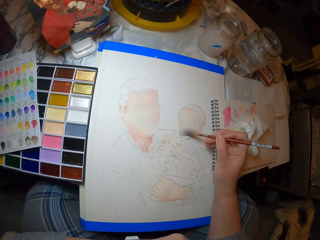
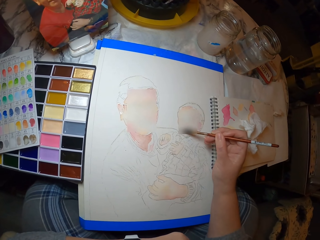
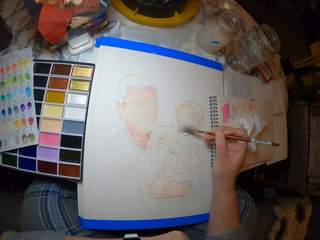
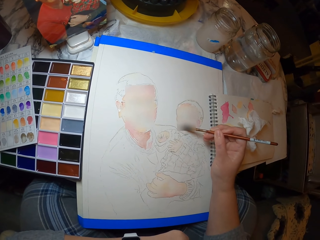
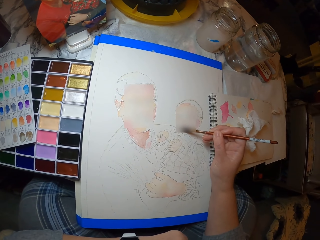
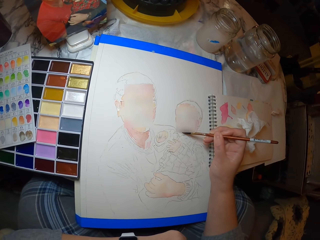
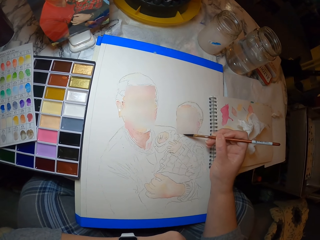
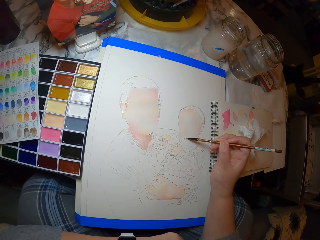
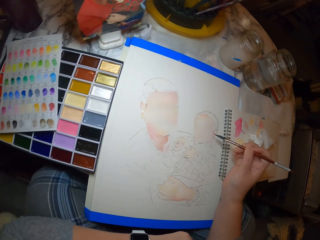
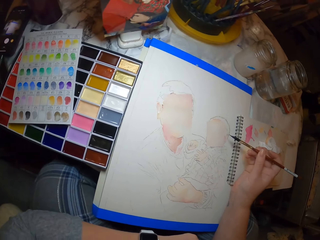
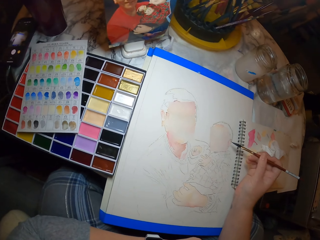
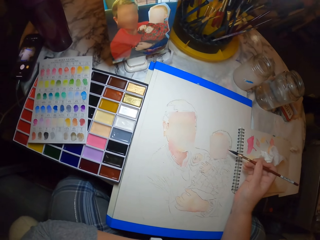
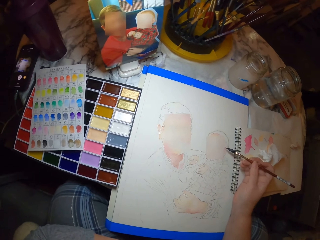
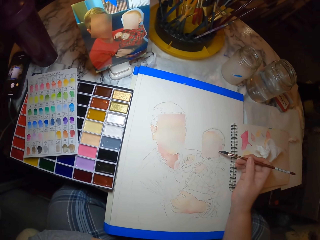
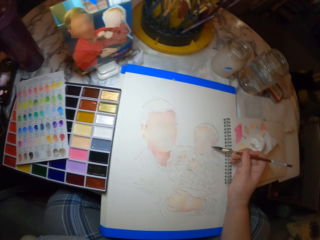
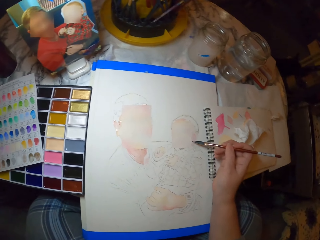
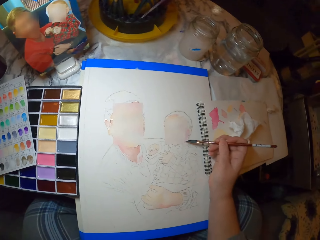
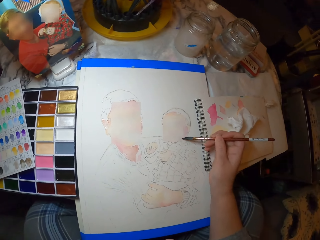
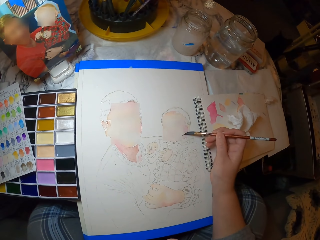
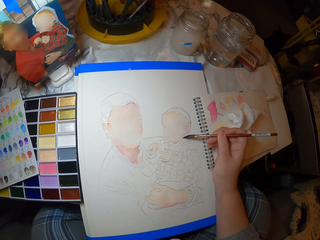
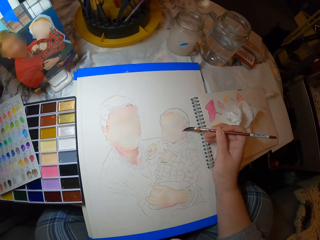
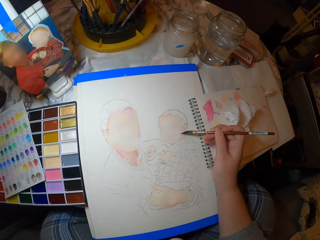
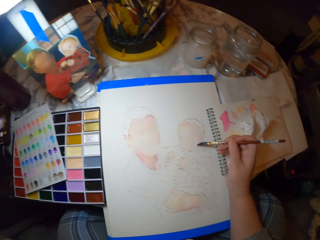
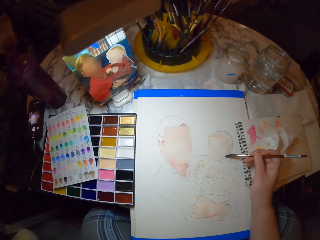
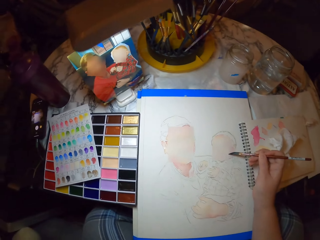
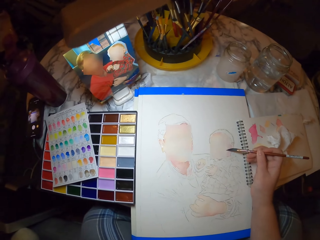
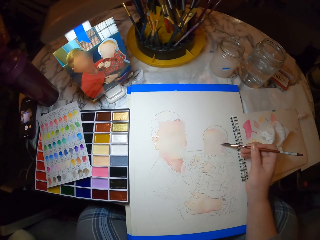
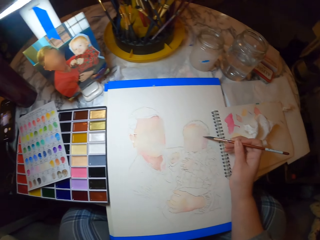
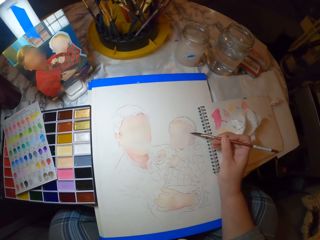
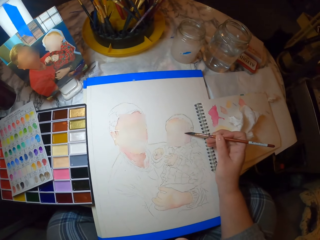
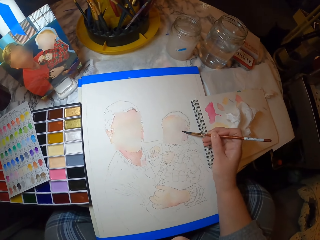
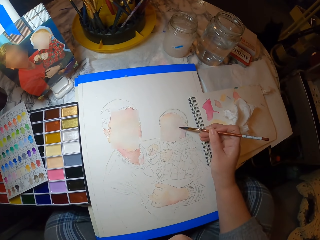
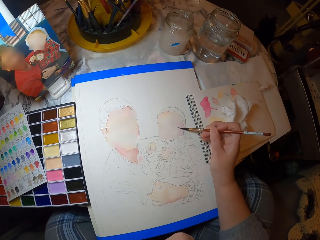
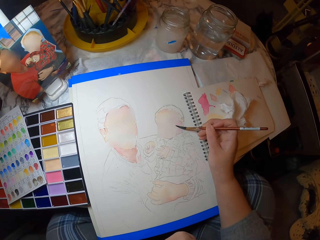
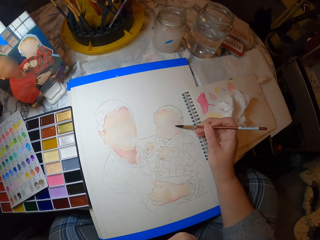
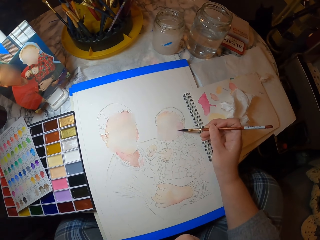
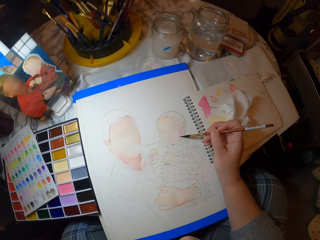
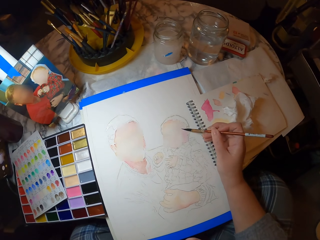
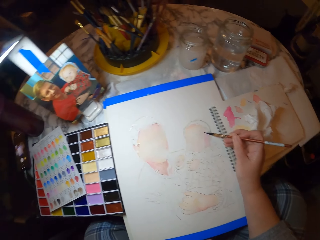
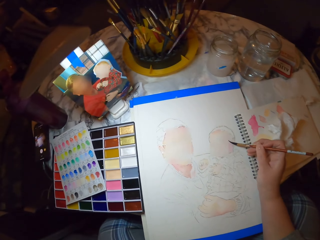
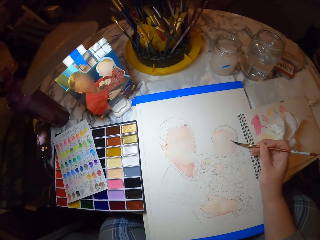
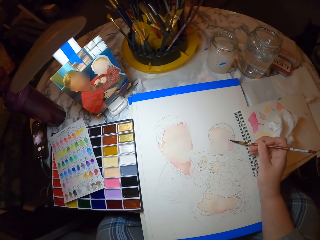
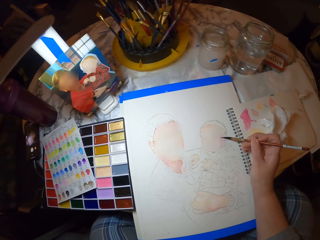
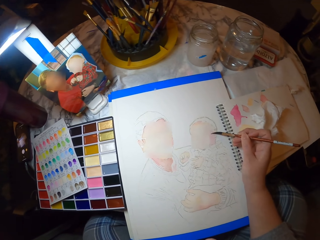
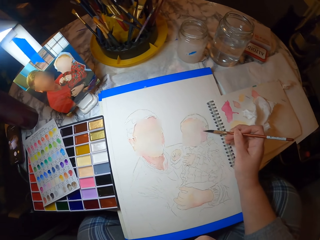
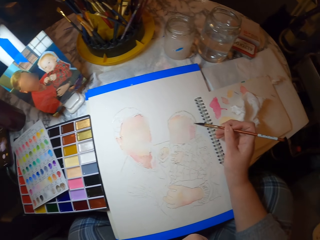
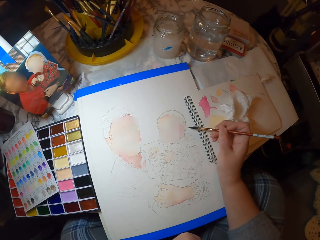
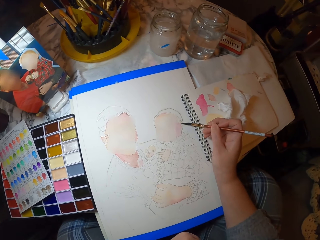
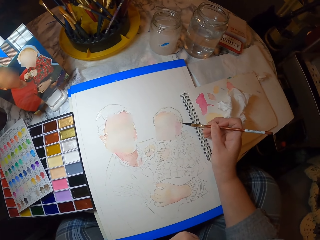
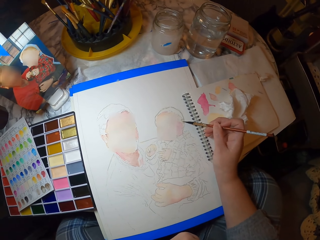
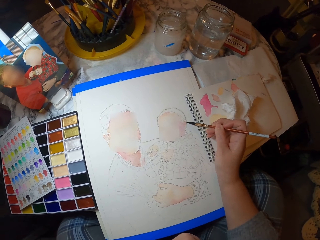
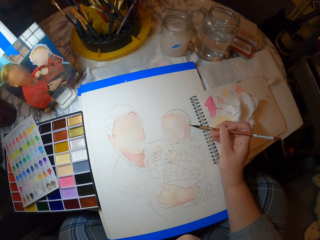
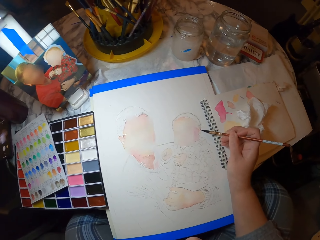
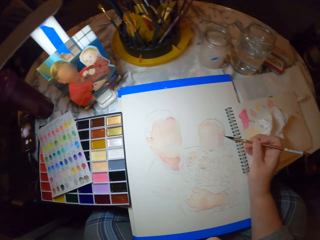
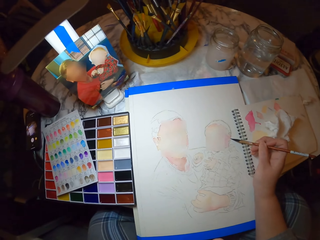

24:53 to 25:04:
The camera wearer paints the drawing. They look at the picture. They paint the drawing. They look at the picture. They paint the drawing. They look at the picture.

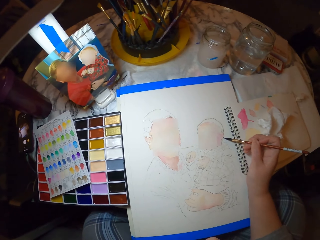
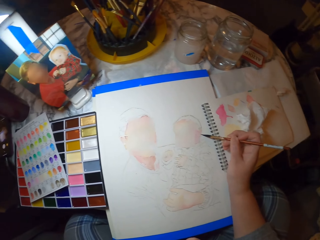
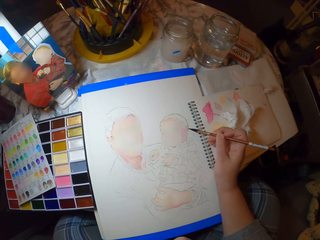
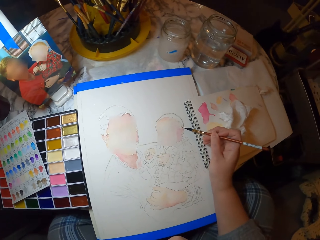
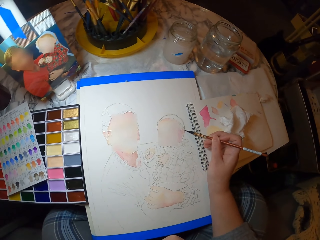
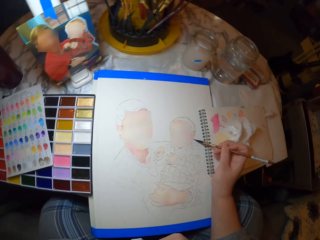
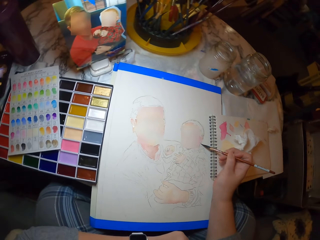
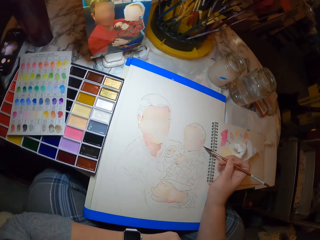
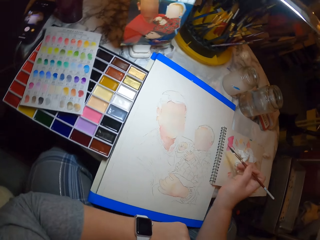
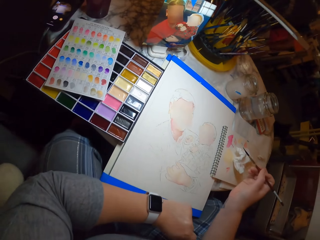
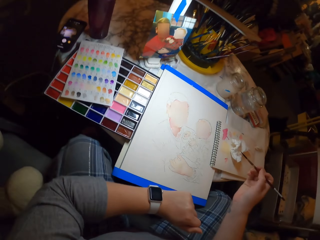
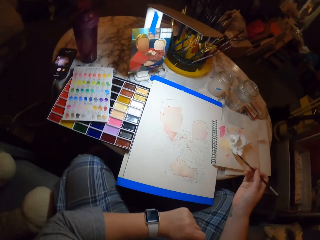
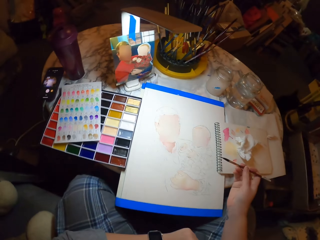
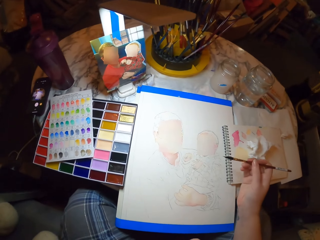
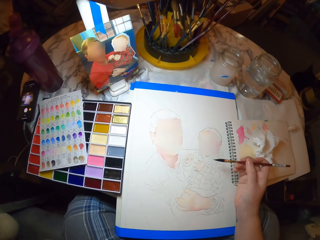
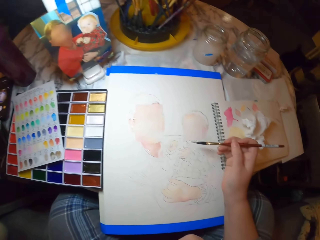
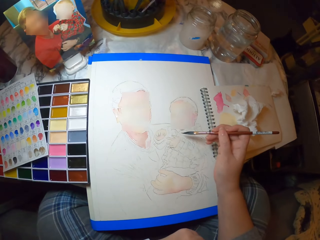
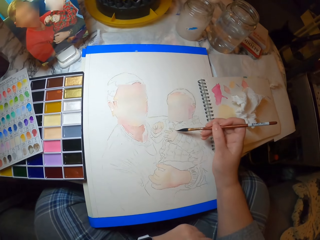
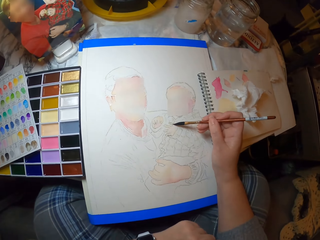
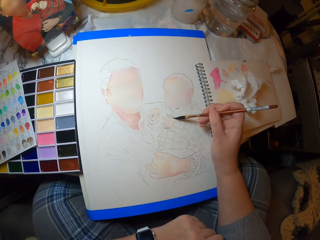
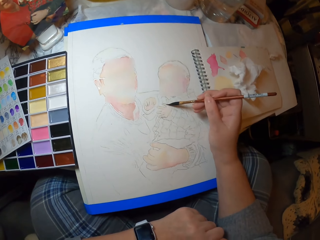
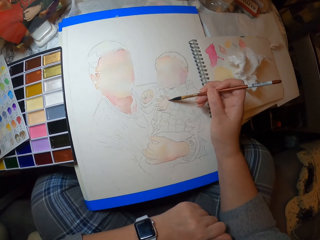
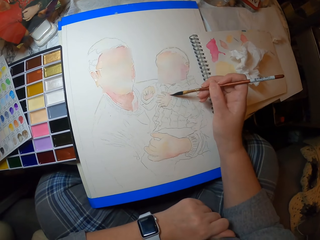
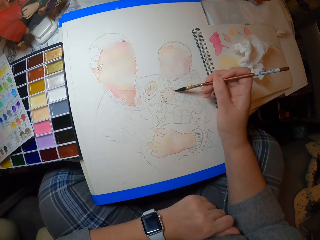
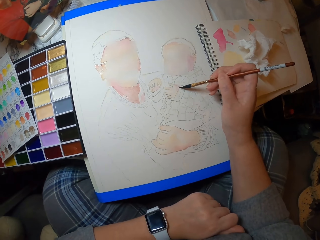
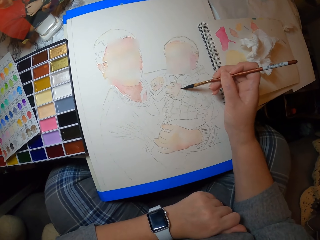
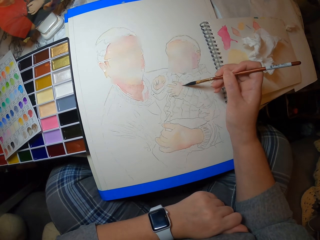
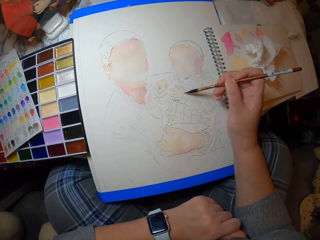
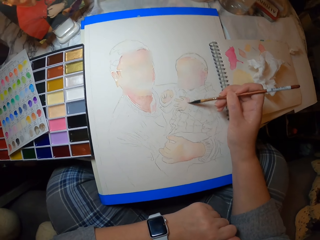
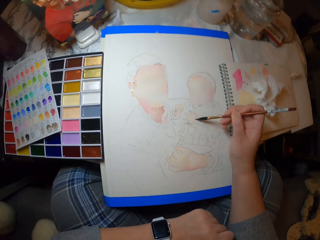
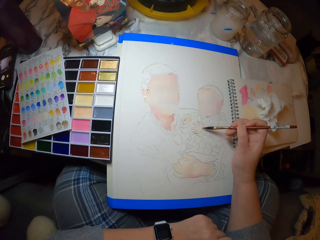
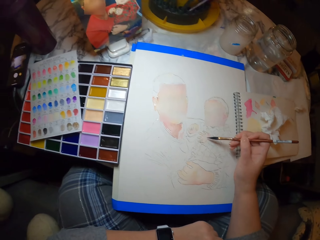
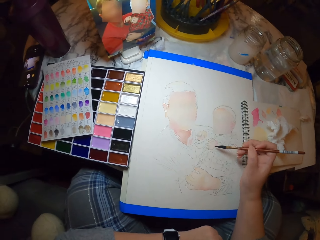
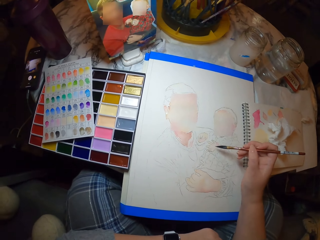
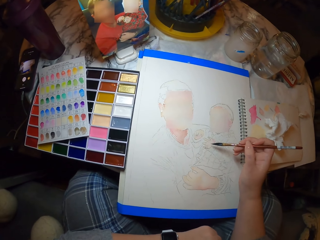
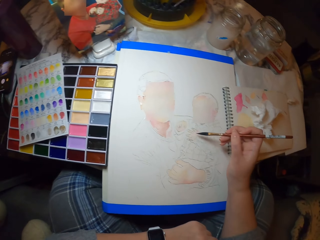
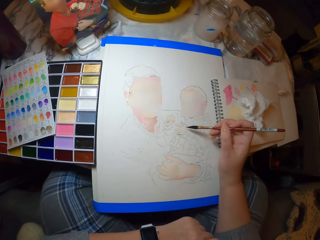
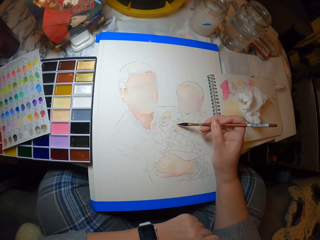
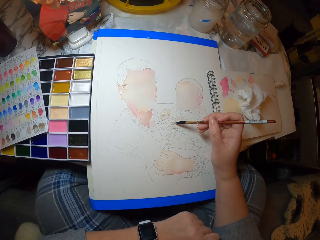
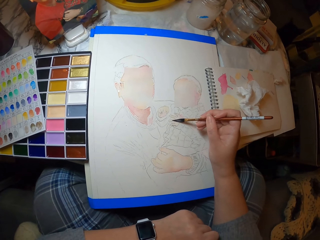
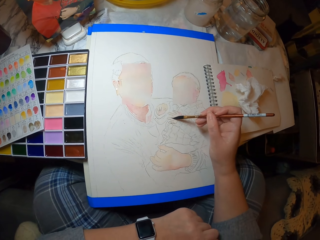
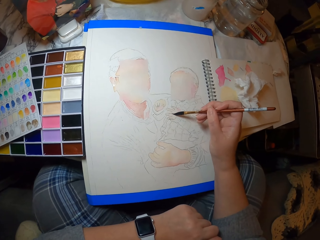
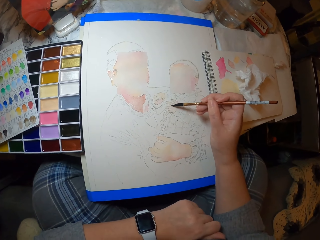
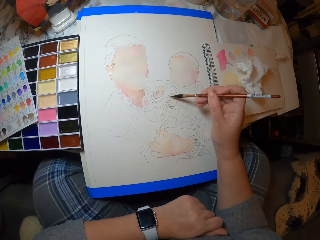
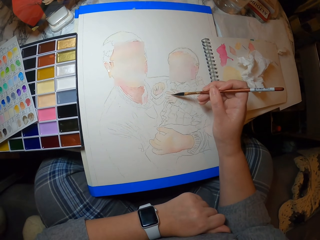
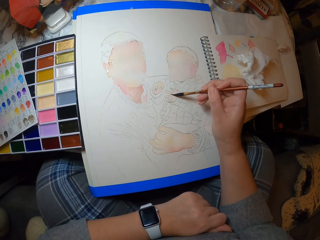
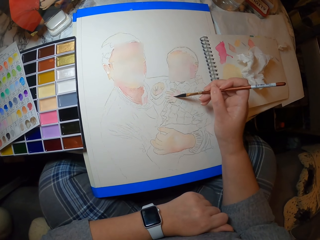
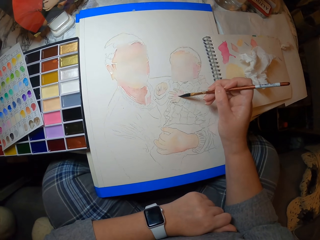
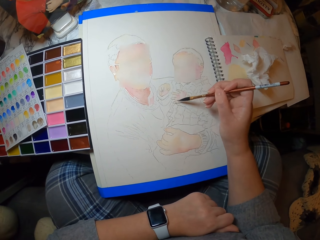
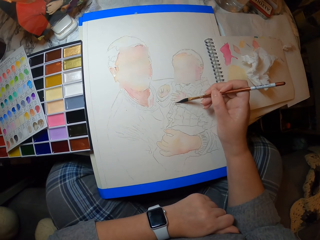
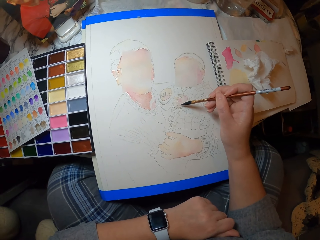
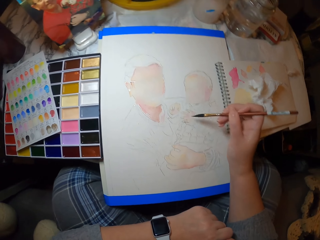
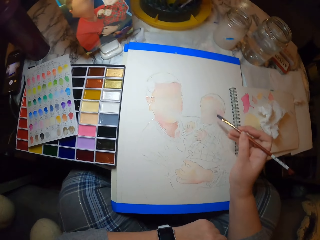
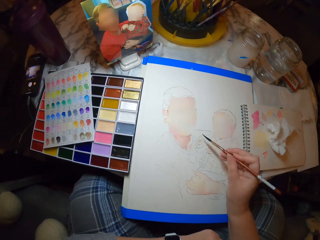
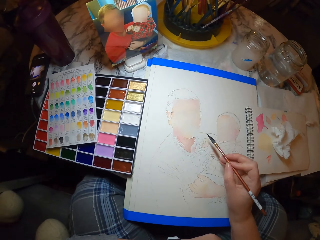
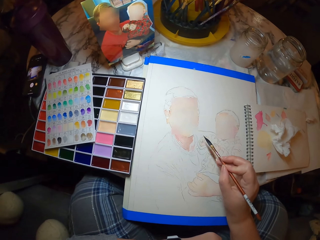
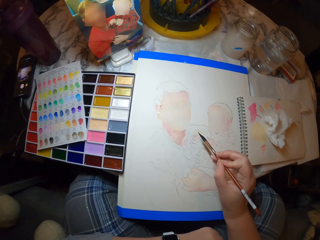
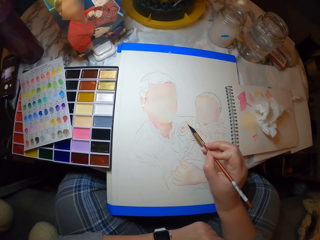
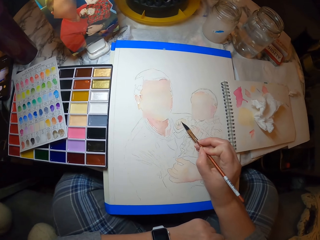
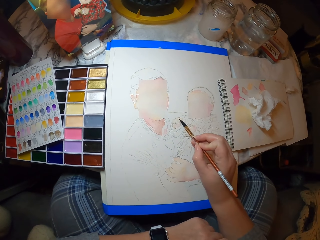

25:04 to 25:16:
The camera wearer looks at the picture. They paint the drawing. They look at the picture.
